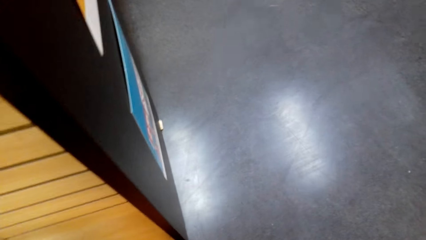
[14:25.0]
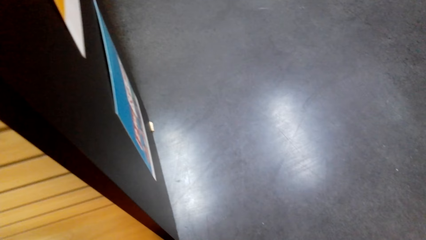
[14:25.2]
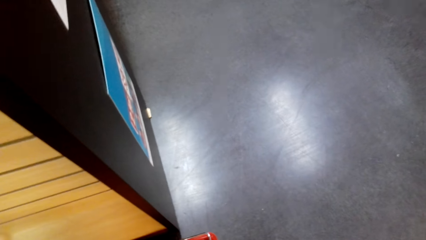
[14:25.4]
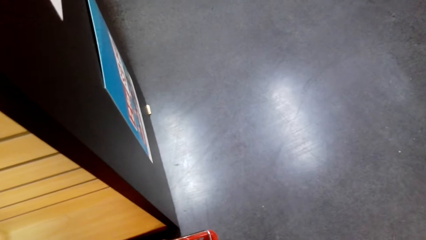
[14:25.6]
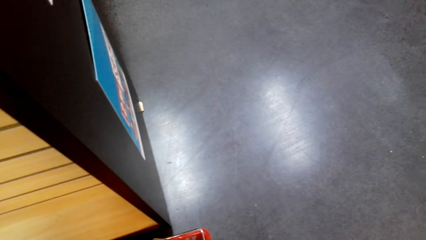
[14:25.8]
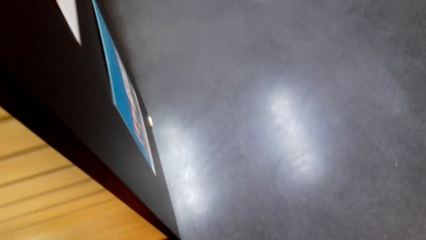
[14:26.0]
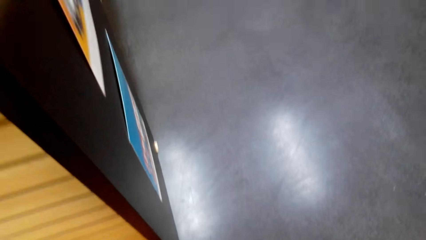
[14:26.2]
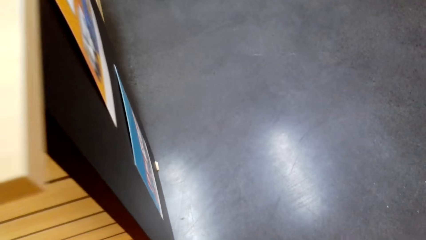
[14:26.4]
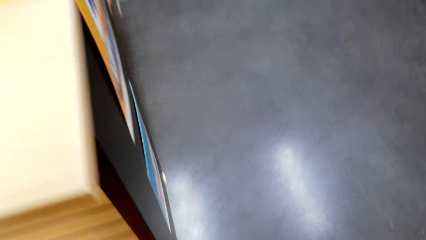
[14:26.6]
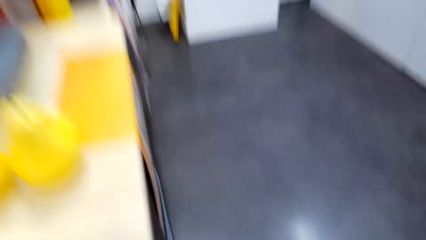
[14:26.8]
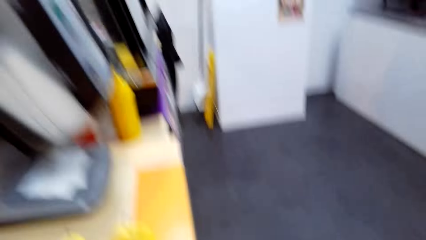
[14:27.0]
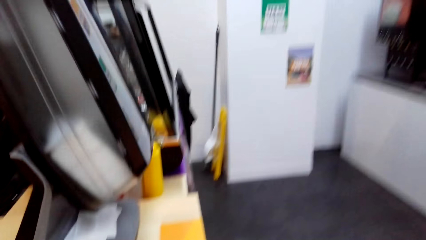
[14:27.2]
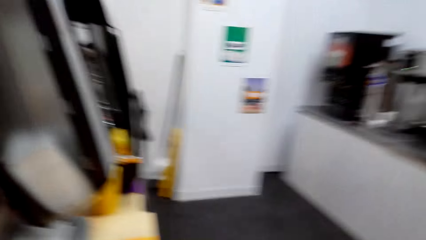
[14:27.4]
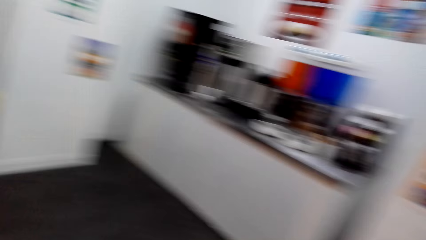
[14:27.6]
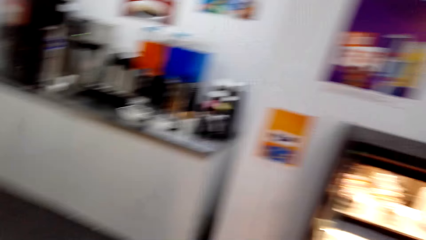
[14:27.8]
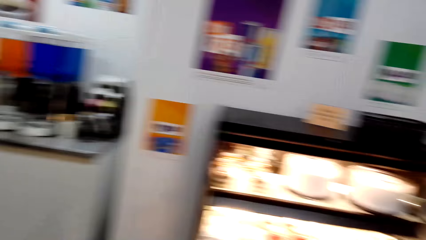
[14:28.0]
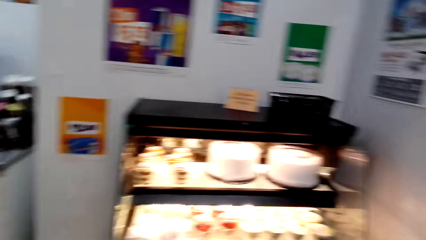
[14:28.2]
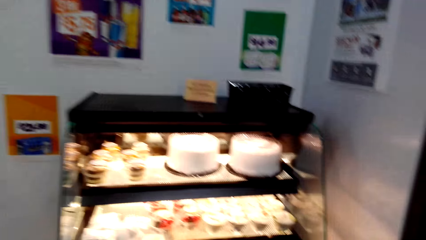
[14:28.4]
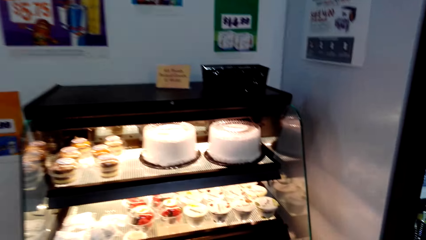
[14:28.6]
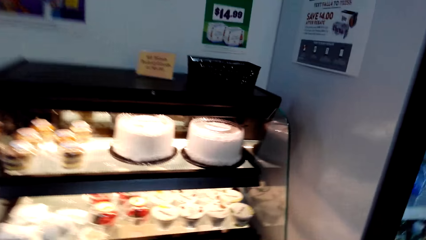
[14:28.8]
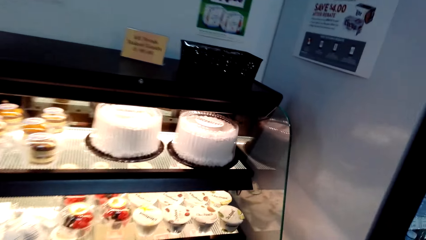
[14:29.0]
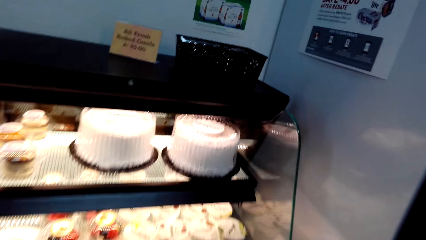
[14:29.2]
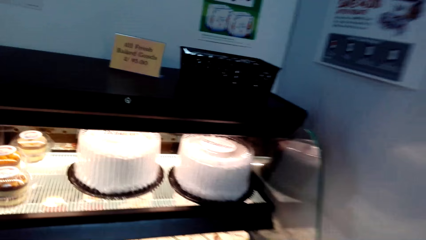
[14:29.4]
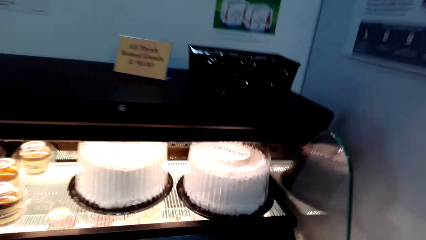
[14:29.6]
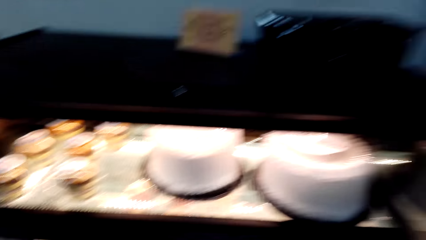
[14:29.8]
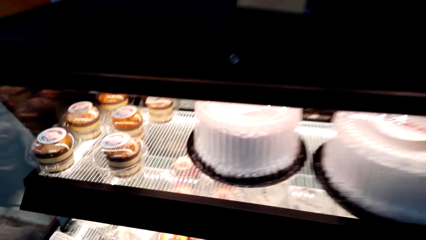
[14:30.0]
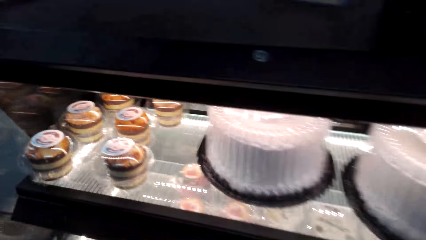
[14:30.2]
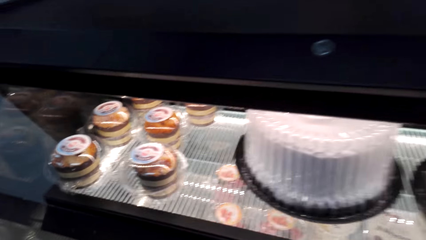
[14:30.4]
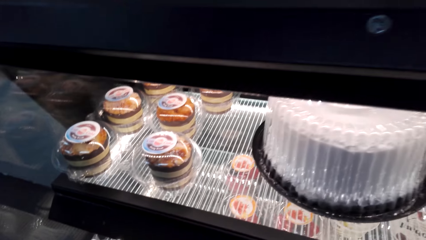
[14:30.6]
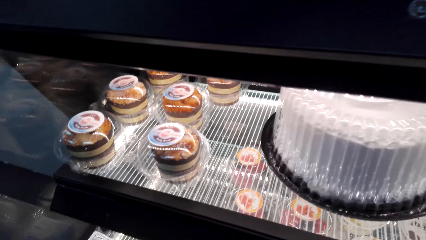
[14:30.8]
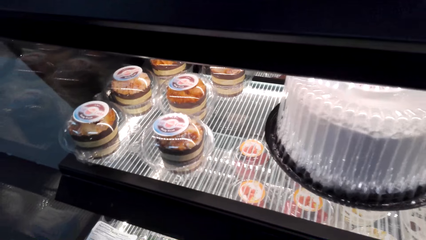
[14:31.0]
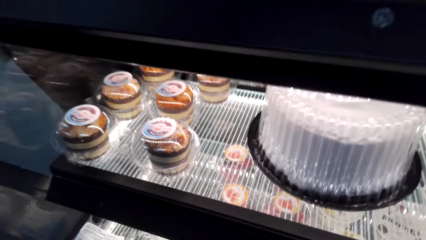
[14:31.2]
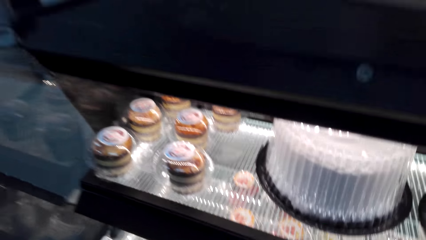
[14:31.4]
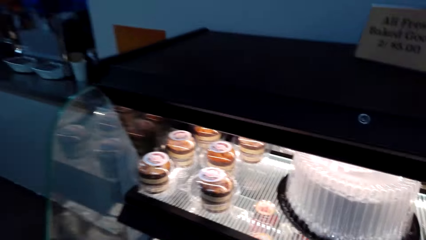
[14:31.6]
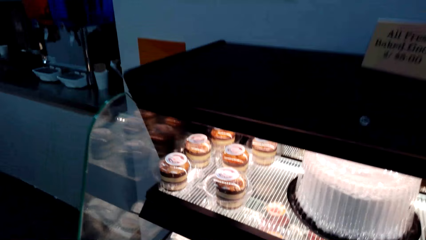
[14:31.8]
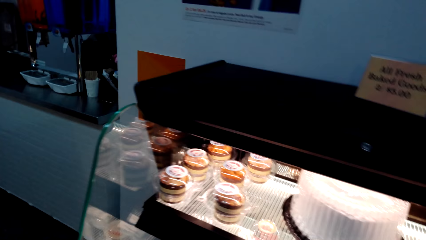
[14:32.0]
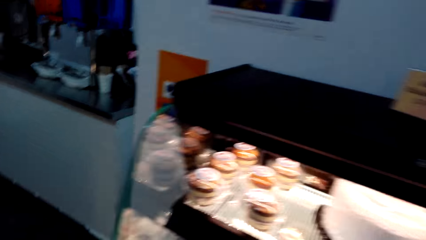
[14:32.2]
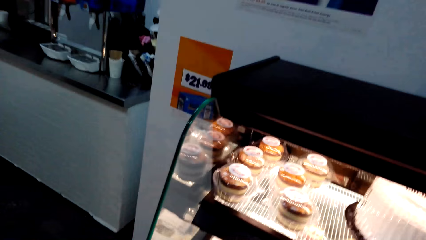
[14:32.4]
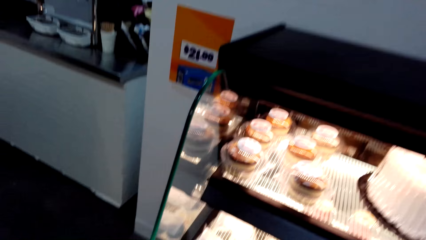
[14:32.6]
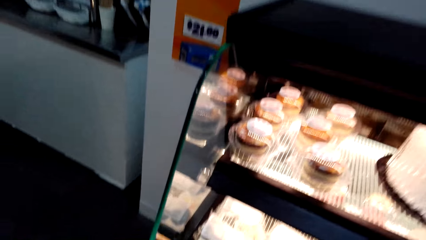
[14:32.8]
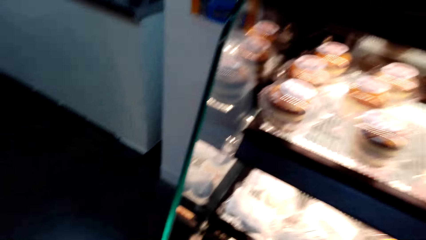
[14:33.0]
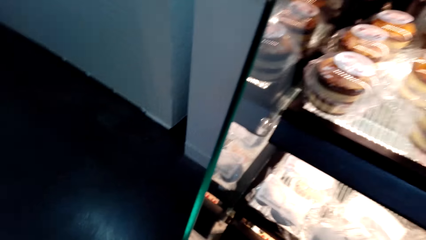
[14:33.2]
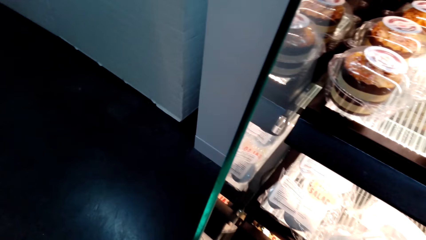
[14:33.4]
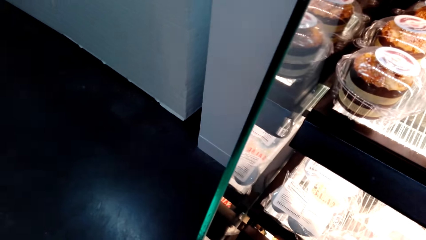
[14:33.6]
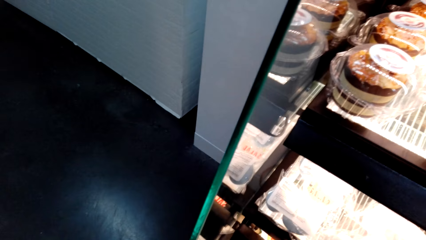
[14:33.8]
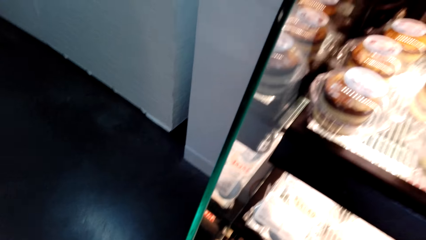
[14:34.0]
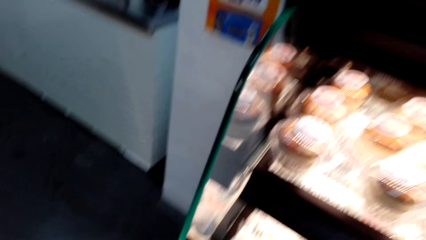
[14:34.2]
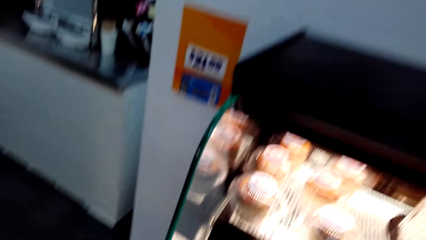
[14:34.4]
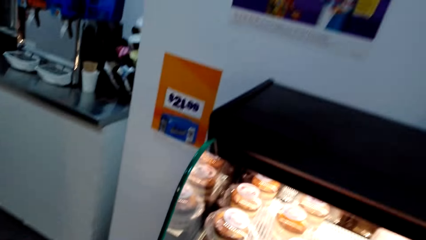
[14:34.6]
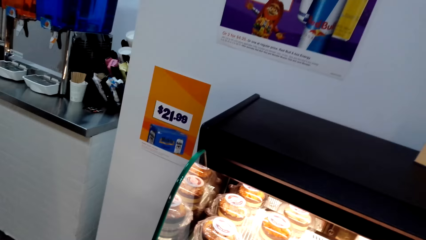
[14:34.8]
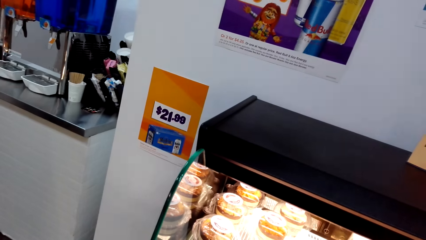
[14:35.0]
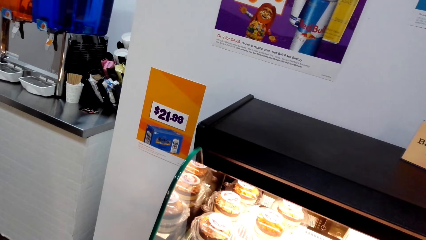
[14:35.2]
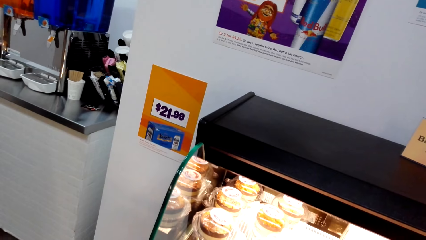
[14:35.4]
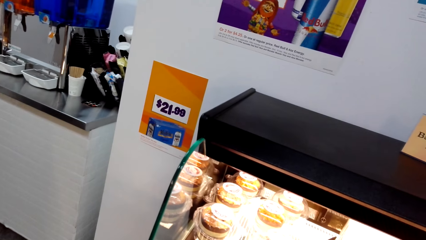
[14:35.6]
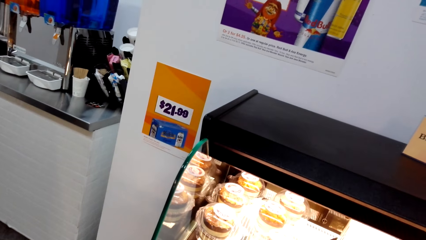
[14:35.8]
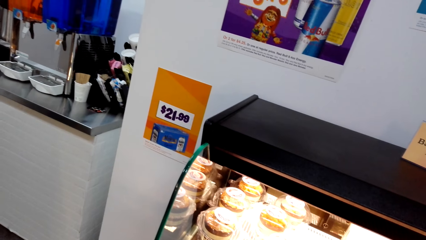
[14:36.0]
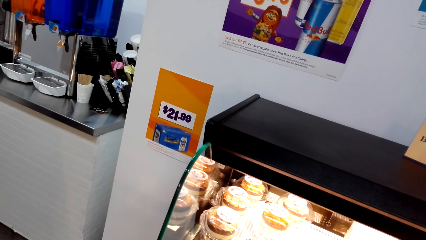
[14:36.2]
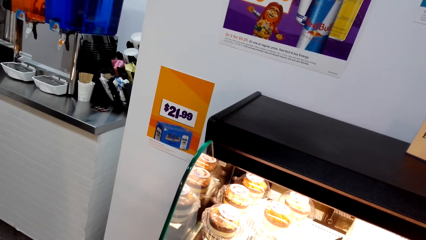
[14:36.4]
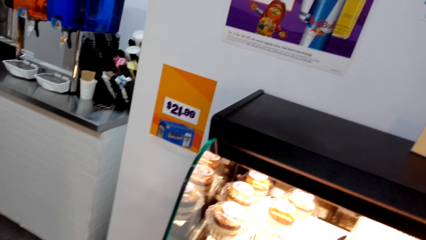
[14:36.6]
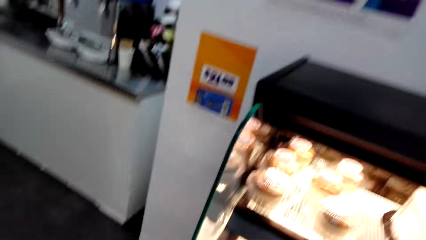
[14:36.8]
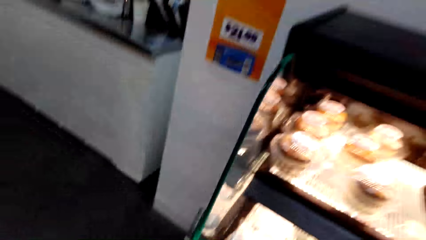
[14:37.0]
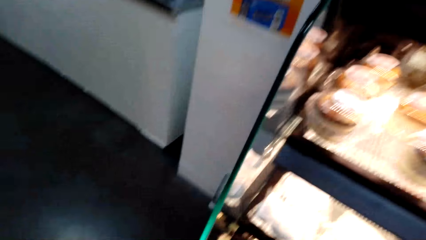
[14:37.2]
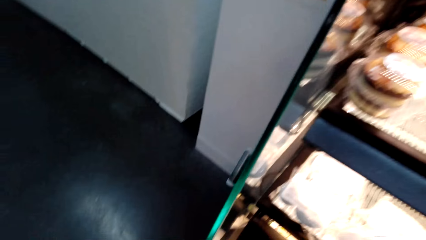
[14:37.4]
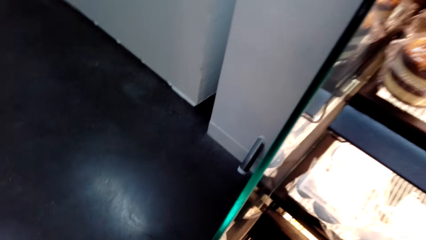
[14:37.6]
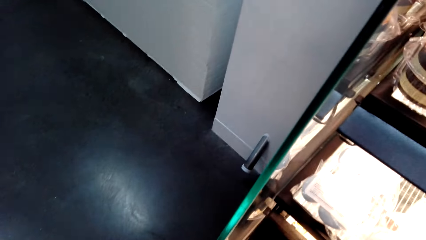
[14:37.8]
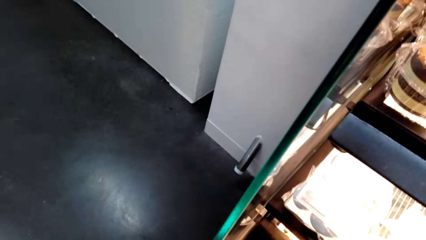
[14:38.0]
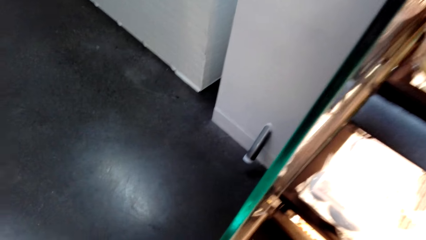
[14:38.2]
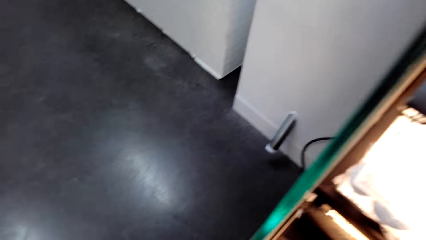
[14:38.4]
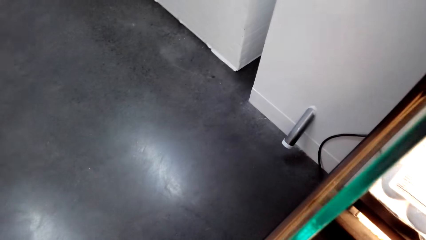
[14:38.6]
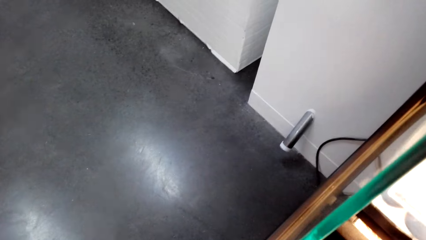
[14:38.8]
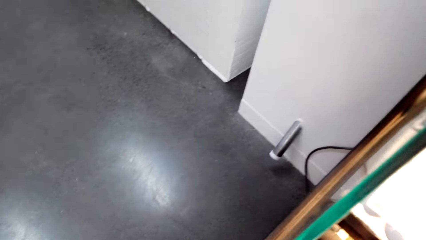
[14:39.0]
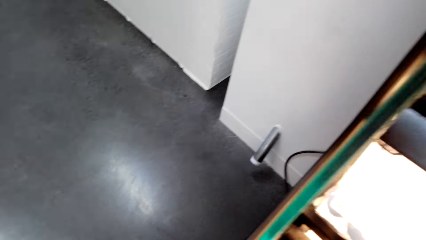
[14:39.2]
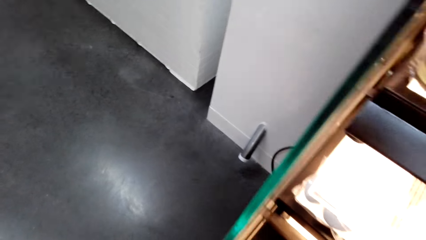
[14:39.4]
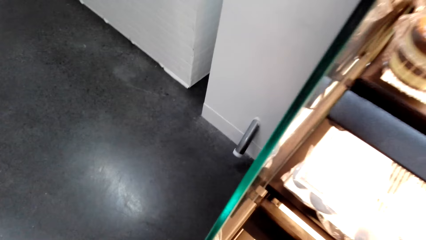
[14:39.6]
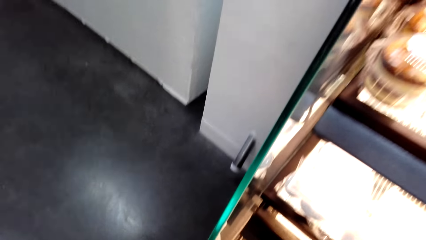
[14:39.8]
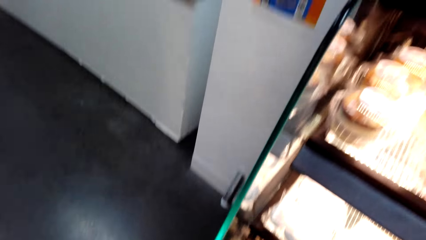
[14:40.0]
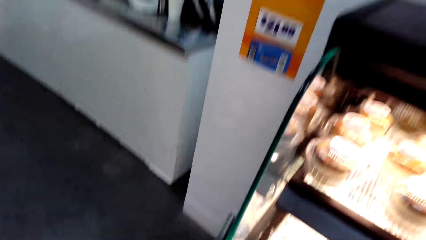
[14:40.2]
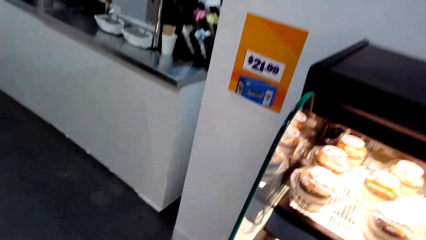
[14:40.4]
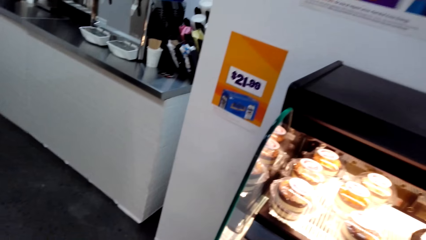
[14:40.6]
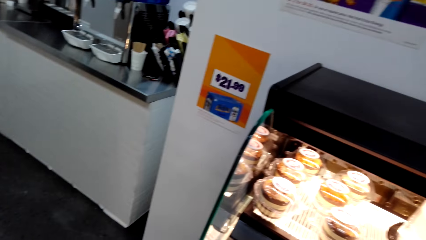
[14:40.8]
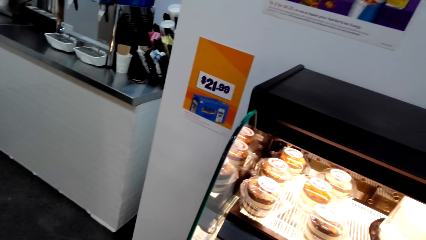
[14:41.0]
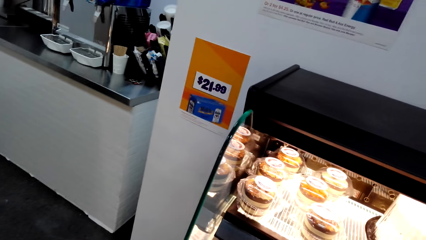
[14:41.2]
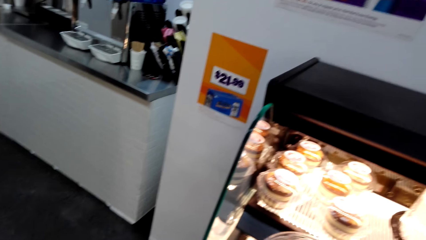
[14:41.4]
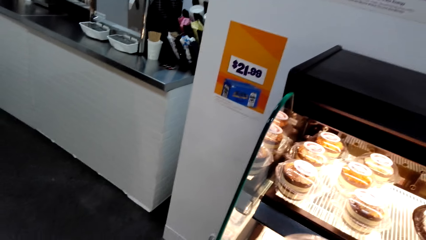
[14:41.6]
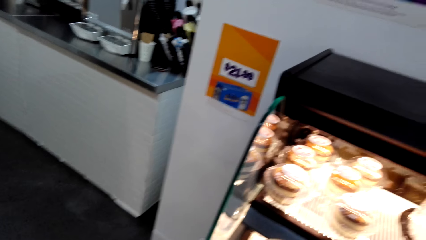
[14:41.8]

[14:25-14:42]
The camera wearer walks on the floor to the shelf with cakes. They stand on the floor.
